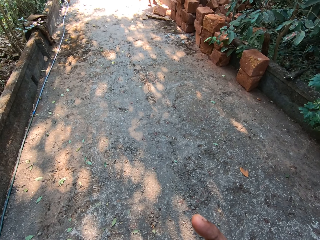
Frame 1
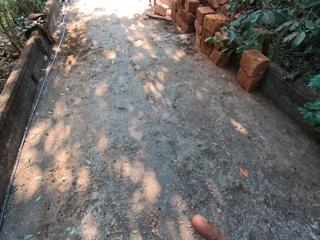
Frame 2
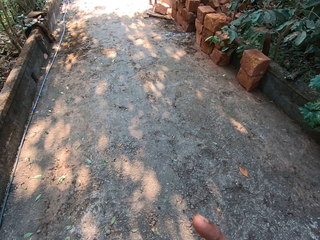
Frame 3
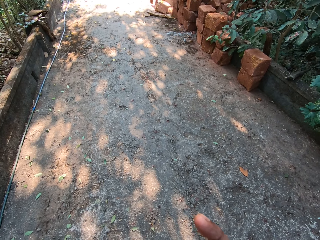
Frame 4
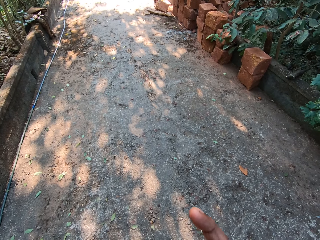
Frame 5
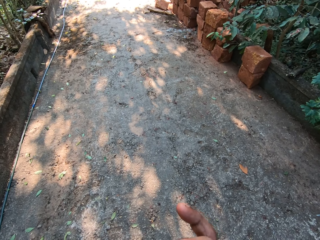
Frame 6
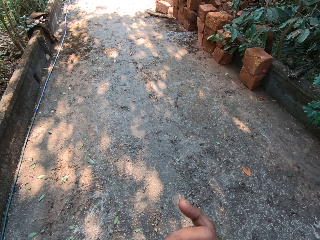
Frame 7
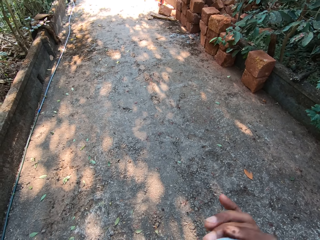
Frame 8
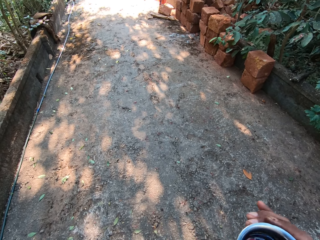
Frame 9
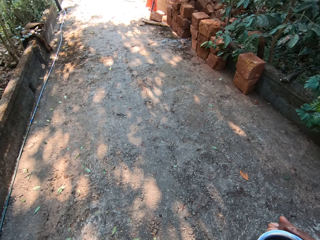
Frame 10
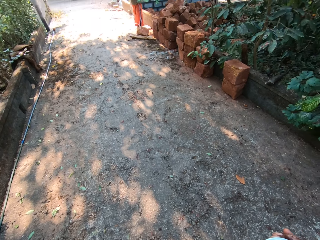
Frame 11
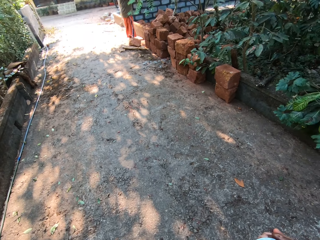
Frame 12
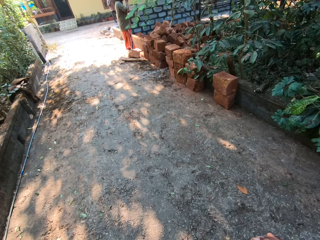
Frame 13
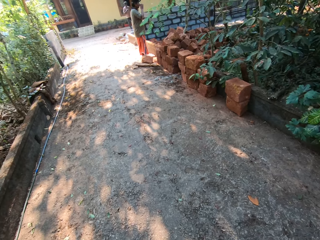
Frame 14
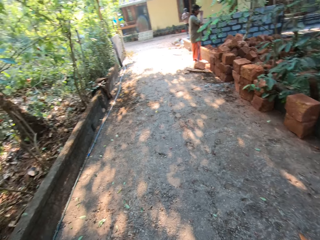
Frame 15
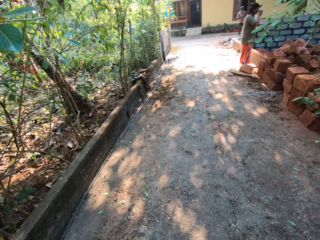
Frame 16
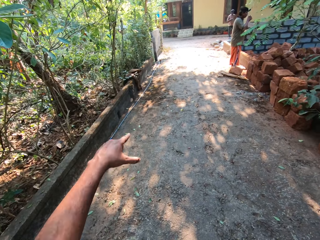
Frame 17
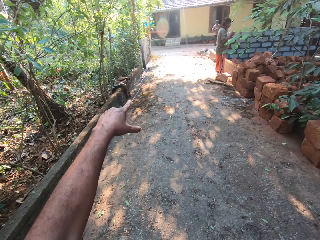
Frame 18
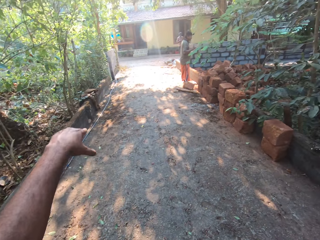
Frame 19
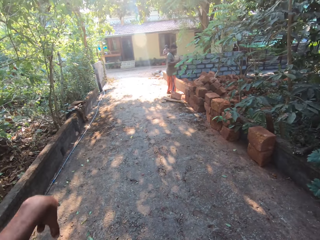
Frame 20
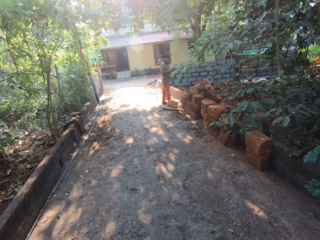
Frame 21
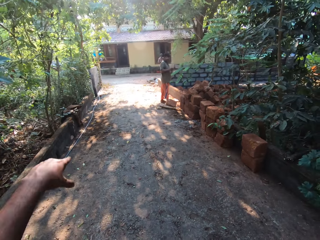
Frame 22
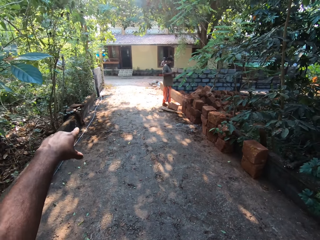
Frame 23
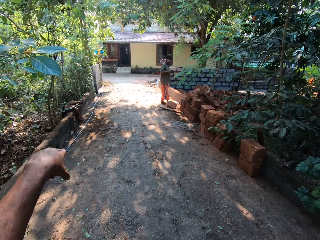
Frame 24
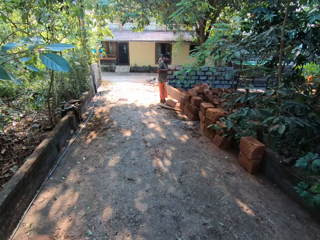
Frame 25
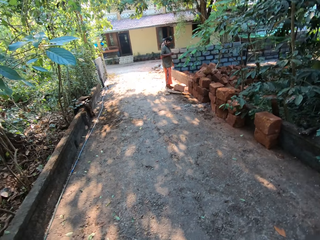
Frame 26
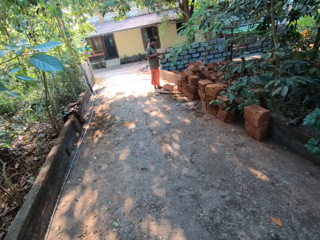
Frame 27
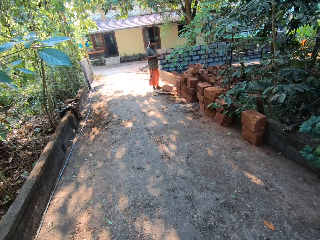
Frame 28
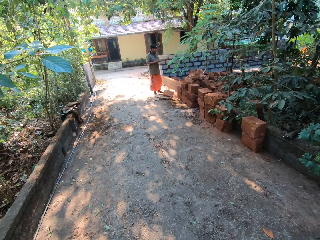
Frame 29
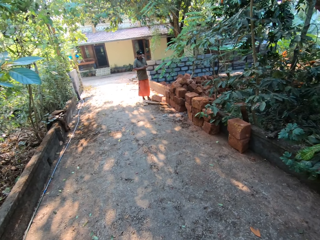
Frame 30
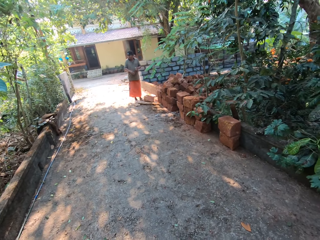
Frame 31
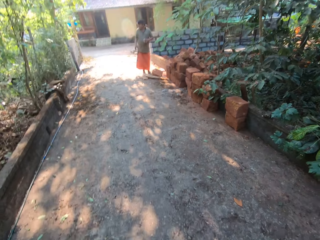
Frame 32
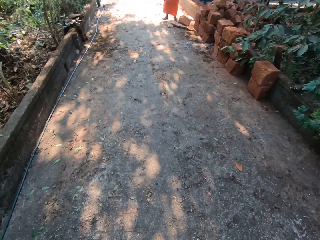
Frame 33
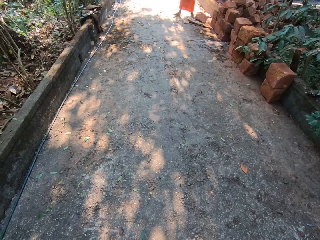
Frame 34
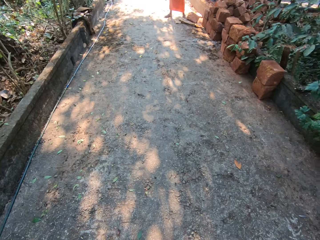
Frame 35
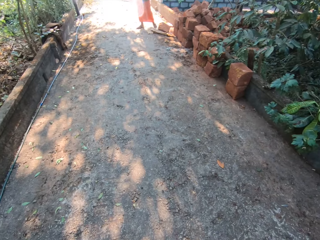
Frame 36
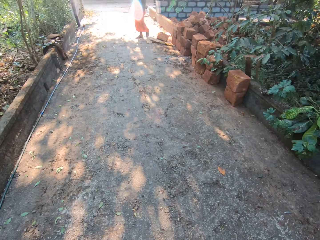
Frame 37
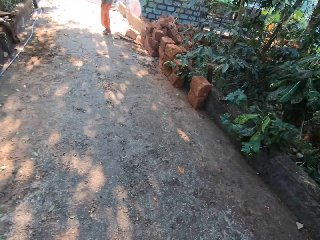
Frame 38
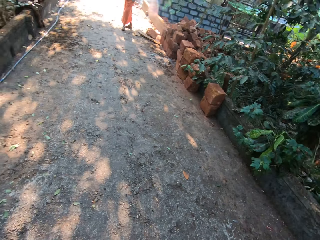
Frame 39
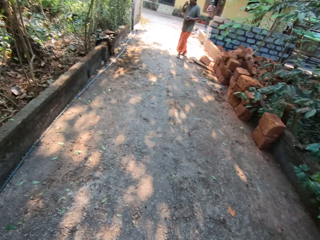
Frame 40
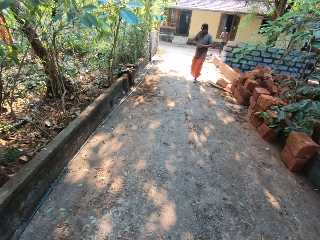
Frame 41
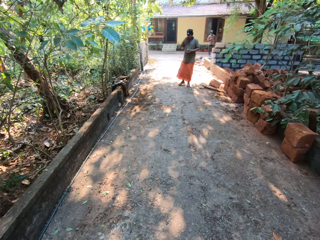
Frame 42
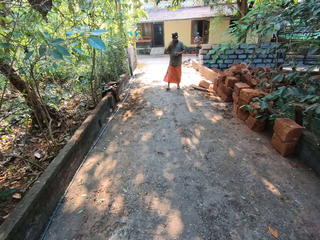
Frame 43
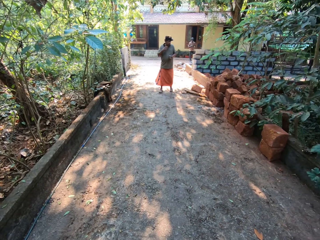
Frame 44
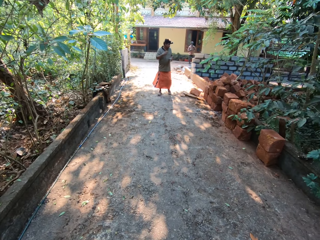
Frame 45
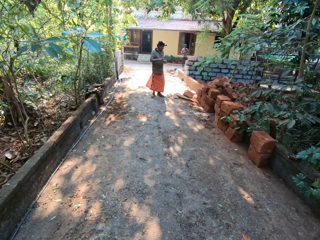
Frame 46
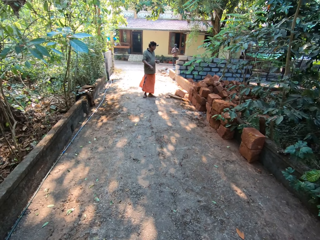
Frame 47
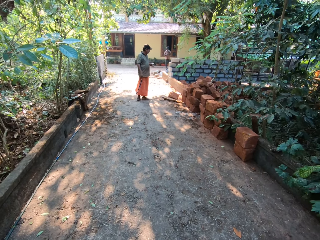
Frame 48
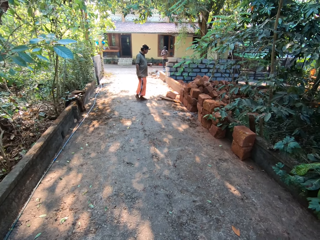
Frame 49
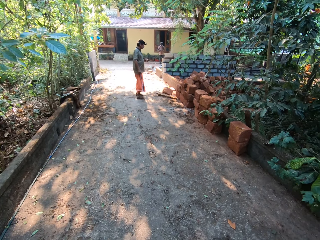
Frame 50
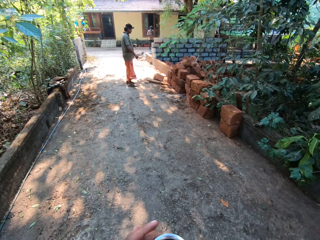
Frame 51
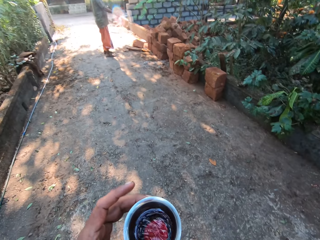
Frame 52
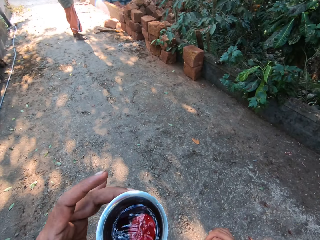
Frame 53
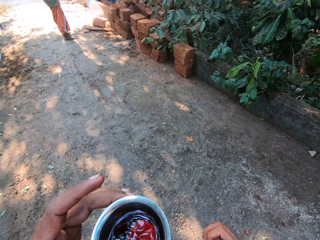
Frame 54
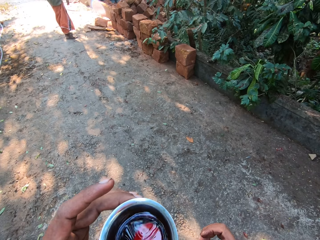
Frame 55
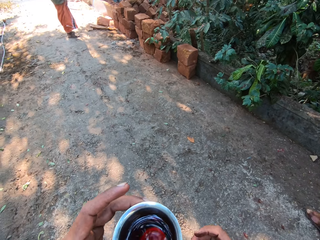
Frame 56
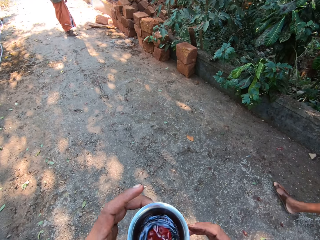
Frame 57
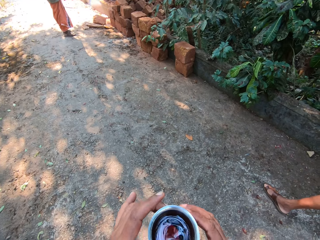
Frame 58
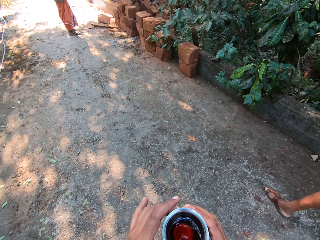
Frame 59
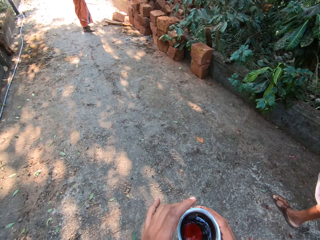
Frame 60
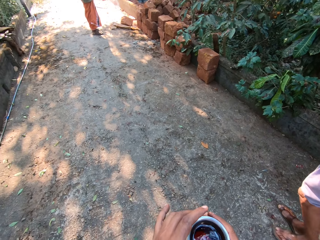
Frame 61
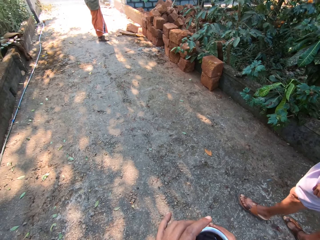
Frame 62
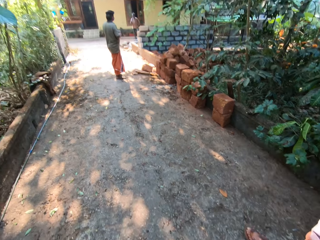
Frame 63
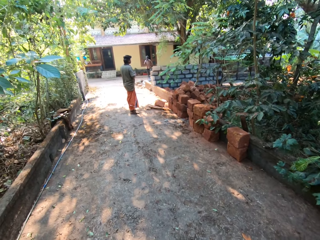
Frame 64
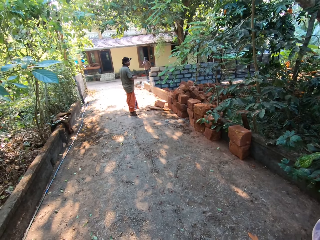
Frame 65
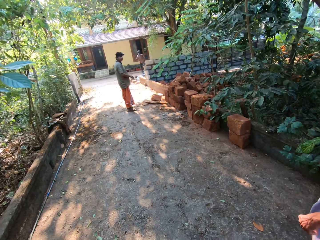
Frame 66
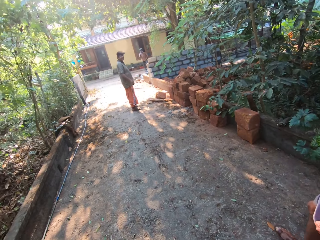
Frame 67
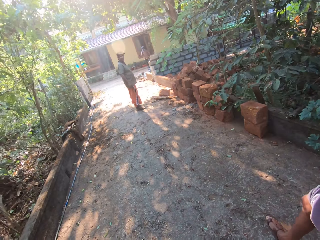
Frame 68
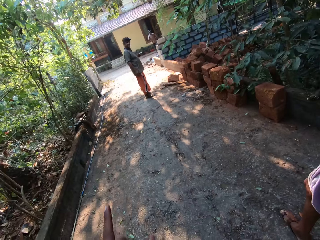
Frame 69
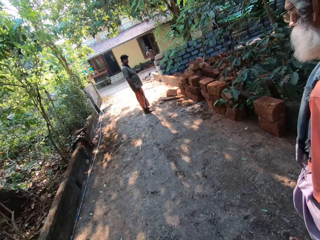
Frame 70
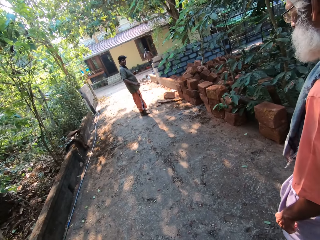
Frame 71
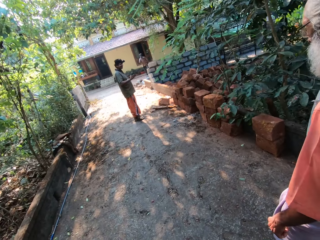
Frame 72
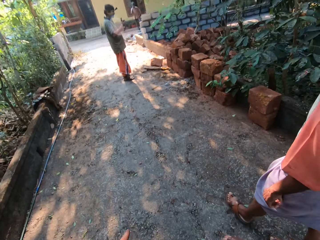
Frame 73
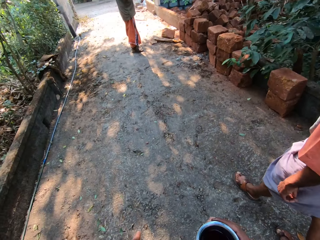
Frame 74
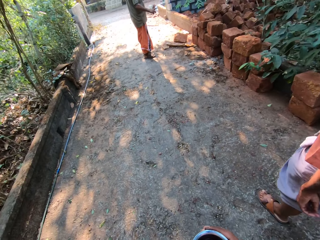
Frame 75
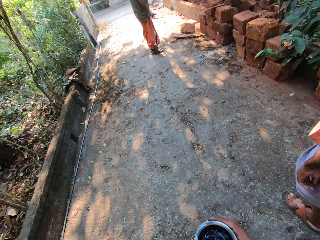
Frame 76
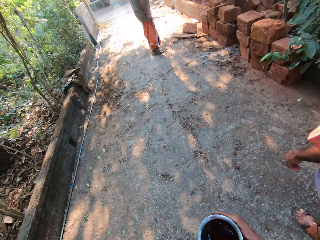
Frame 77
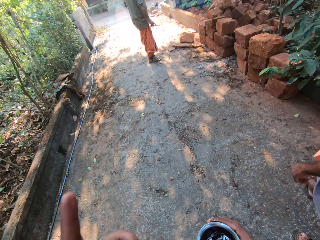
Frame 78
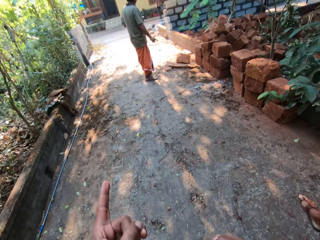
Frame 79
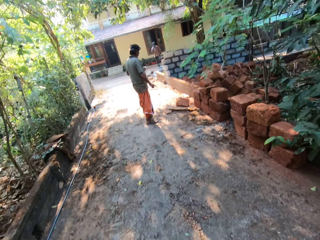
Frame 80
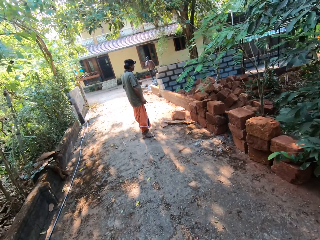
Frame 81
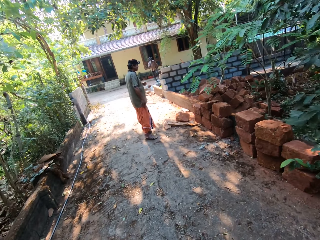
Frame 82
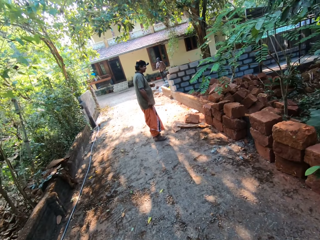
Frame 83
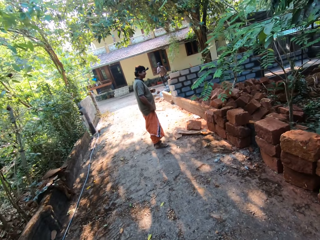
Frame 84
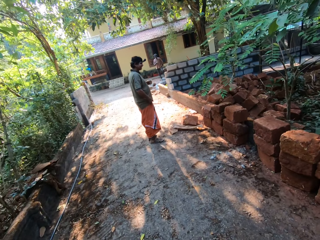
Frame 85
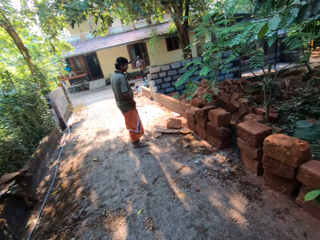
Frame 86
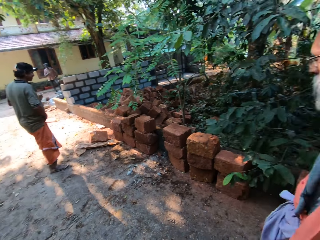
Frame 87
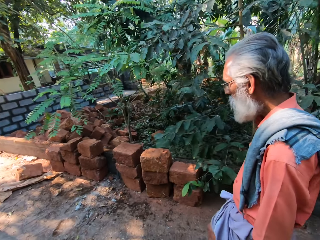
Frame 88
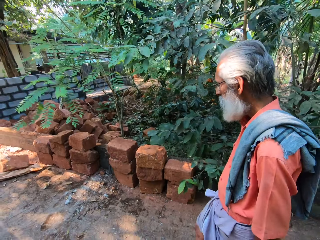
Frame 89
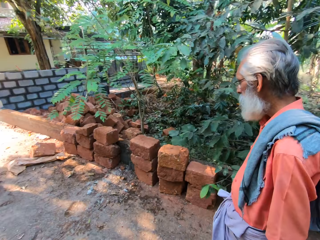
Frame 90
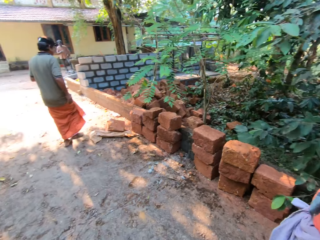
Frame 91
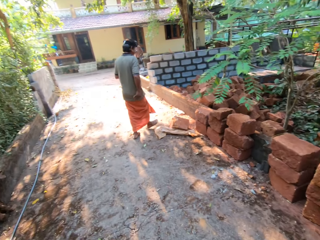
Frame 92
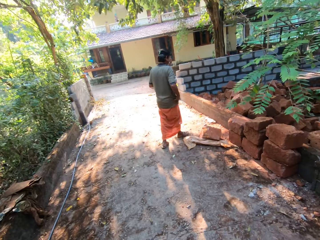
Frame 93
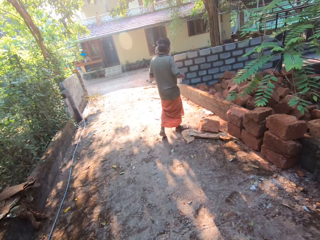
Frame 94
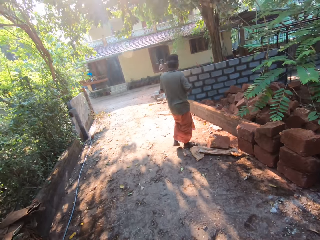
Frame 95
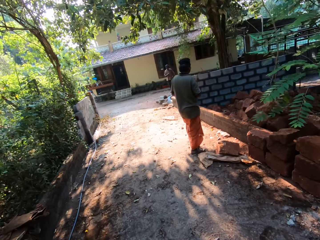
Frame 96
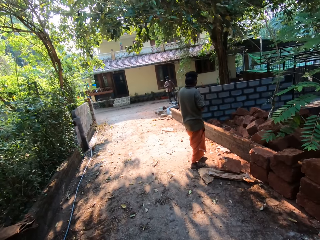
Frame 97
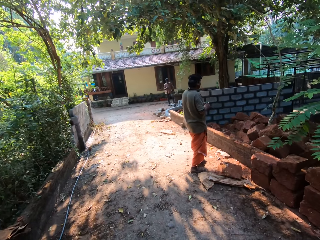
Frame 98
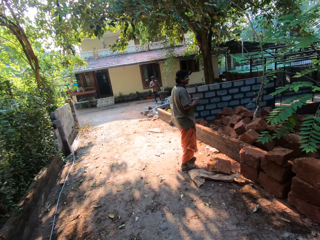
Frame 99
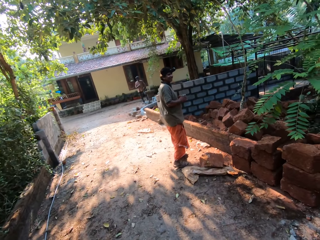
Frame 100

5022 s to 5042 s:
The camera wearer converses with a man. They look around. They walk across the path.

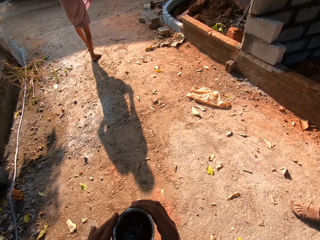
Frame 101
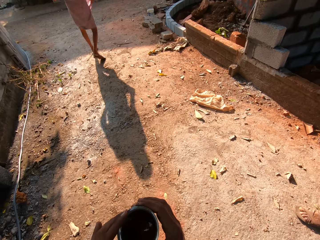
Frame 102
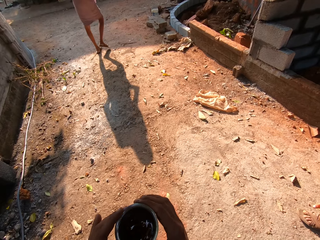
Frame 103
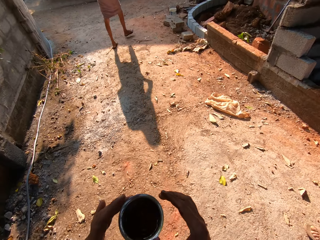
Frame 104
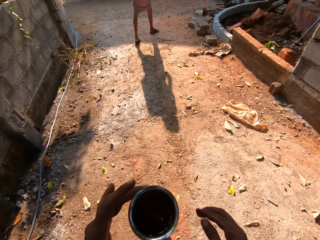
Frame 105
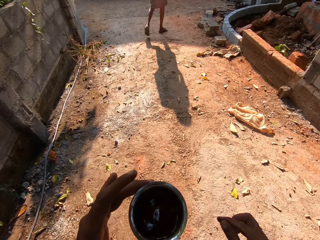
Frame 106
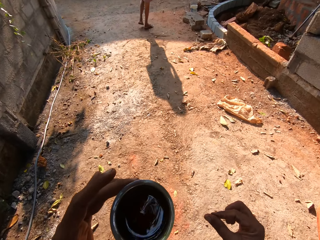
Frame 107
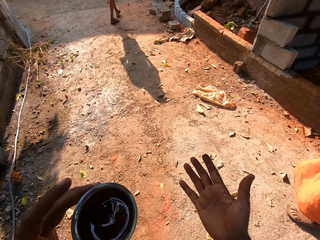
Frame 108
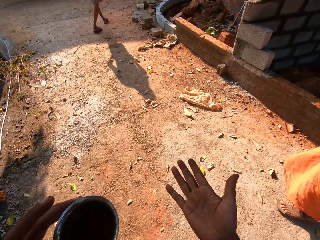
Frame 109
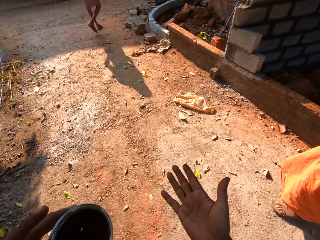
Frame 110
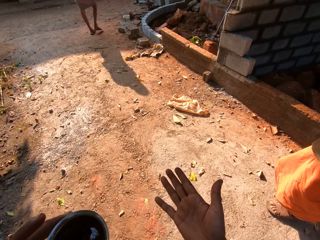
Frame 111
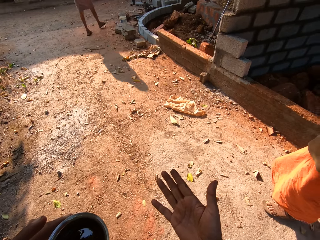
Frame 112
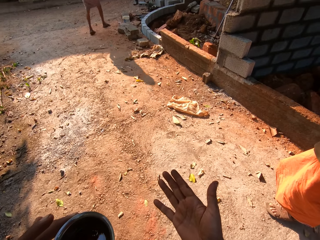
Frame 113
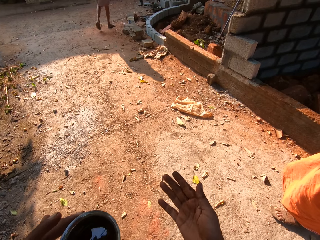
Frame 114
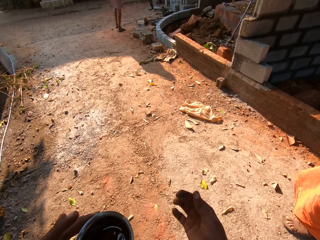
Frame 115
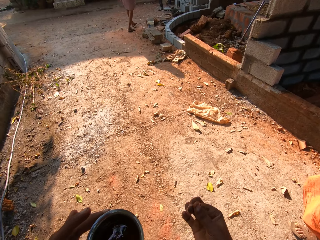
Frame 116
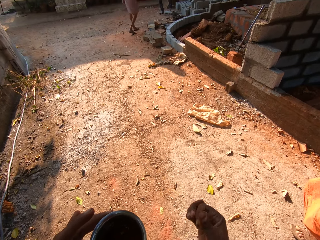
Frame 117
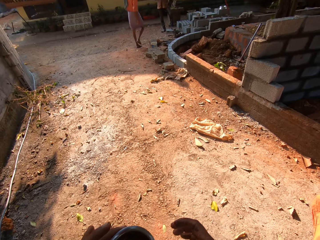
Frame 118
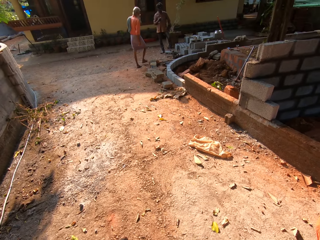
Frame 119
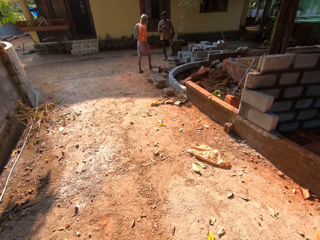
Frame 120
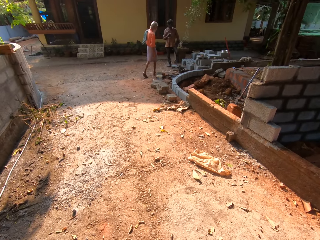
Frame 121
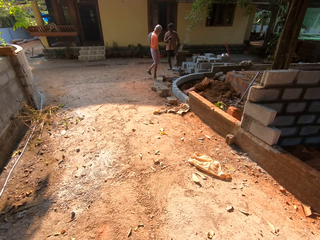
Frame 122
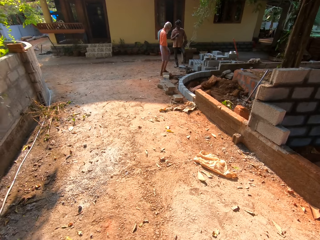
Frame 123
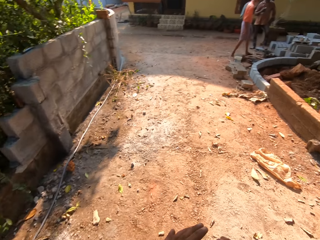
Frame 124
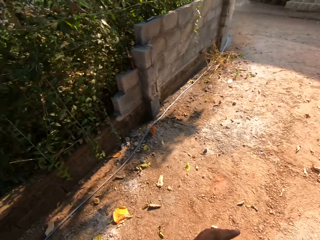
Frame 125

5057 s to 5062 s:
The camera wearer looks at his hand.
